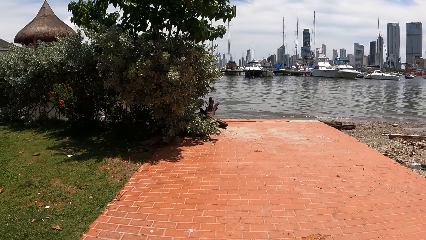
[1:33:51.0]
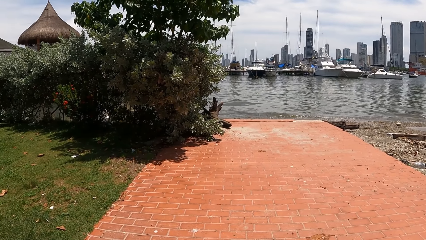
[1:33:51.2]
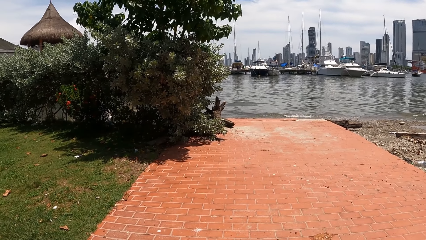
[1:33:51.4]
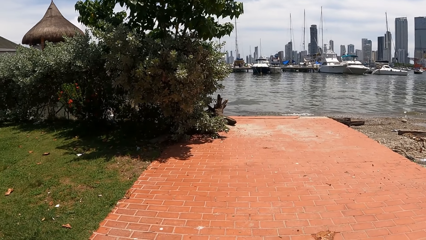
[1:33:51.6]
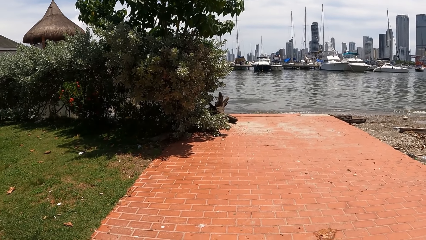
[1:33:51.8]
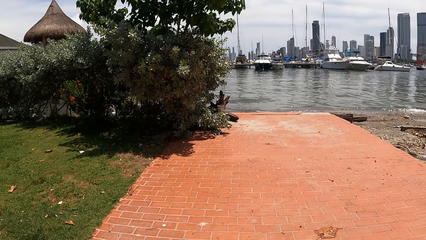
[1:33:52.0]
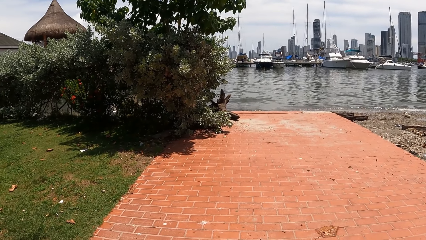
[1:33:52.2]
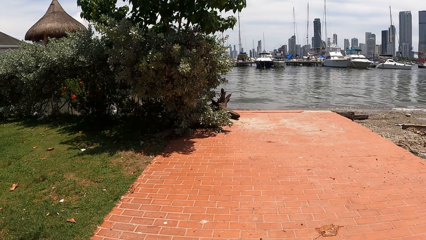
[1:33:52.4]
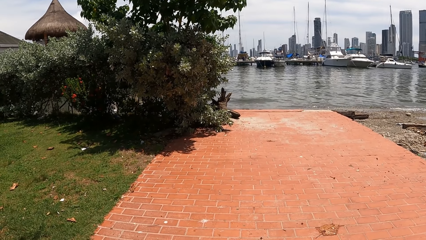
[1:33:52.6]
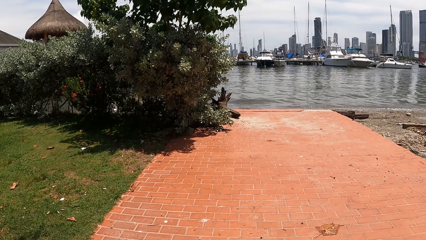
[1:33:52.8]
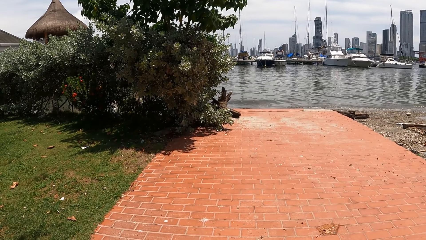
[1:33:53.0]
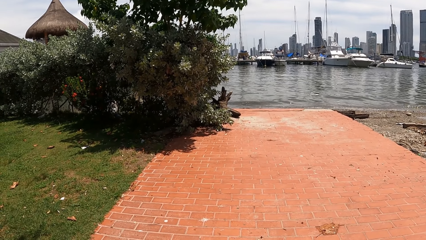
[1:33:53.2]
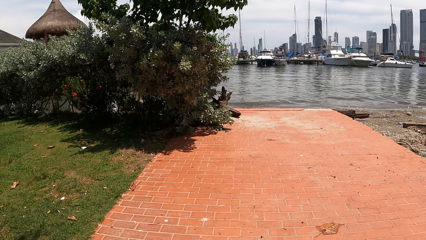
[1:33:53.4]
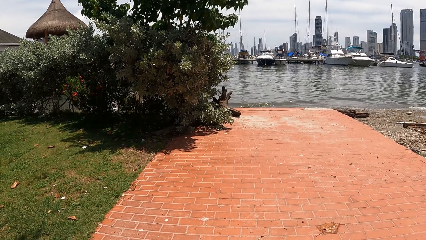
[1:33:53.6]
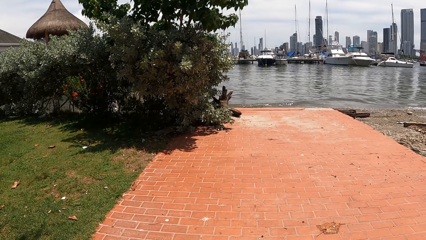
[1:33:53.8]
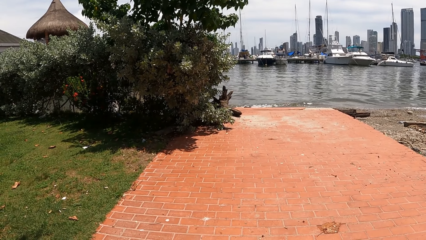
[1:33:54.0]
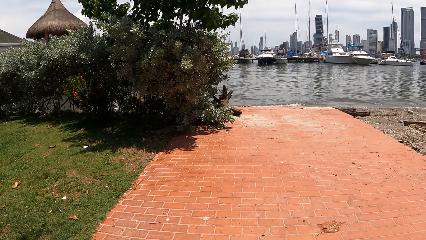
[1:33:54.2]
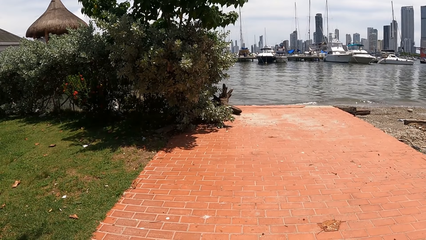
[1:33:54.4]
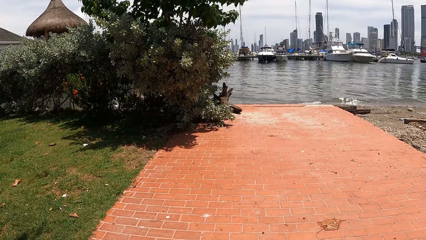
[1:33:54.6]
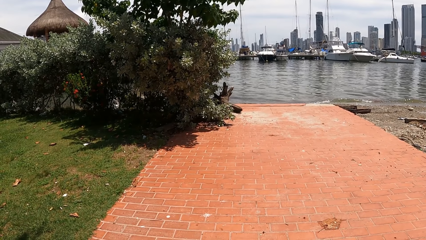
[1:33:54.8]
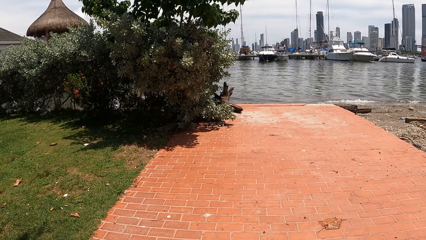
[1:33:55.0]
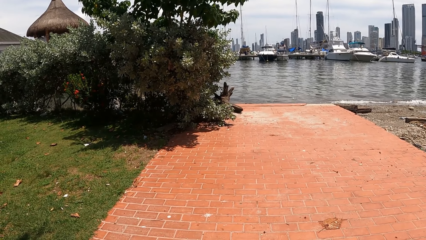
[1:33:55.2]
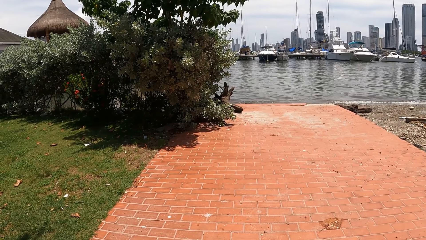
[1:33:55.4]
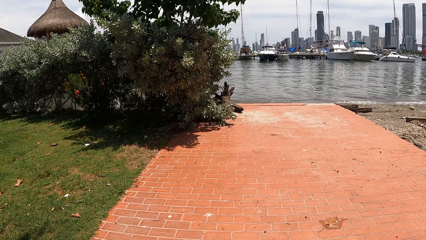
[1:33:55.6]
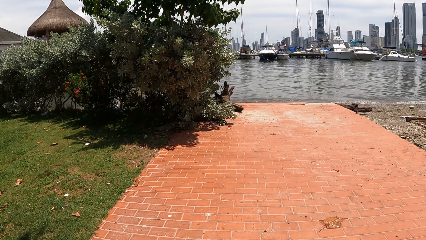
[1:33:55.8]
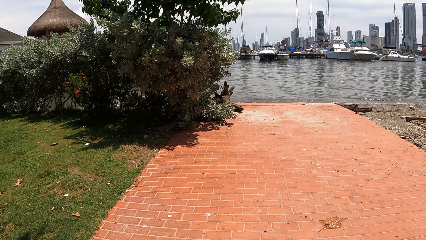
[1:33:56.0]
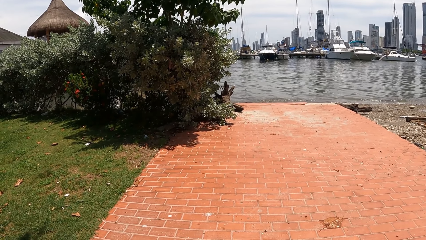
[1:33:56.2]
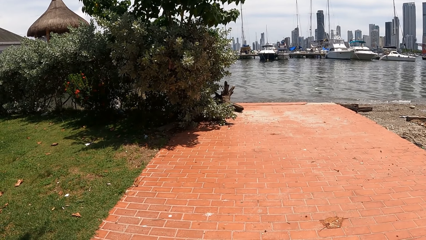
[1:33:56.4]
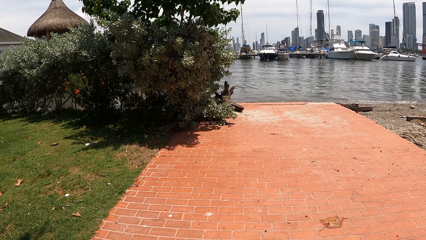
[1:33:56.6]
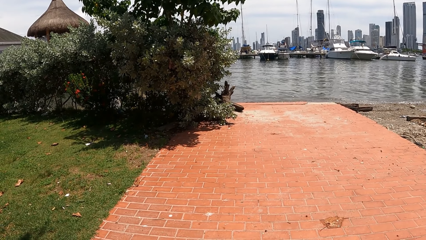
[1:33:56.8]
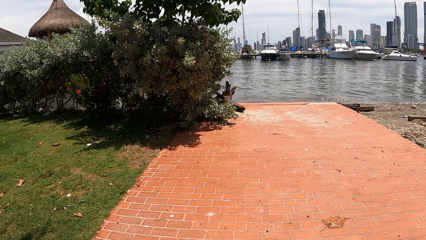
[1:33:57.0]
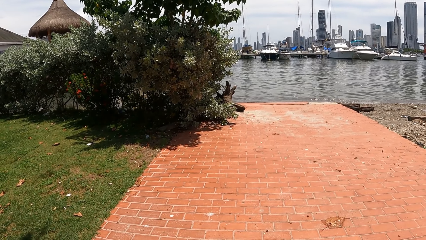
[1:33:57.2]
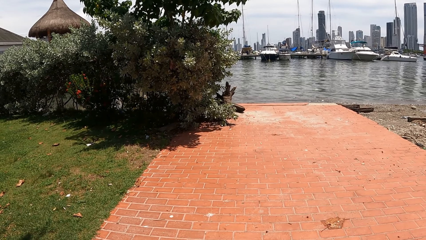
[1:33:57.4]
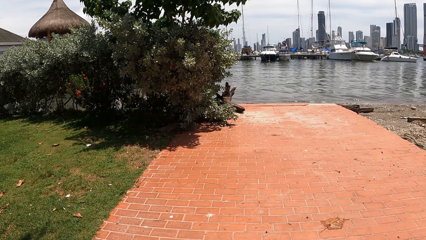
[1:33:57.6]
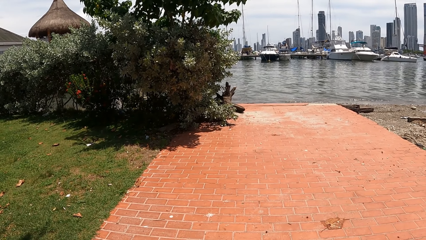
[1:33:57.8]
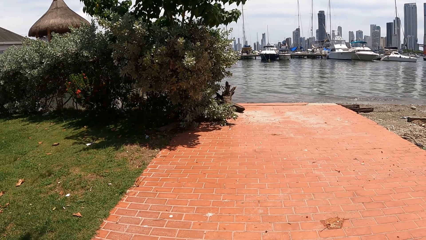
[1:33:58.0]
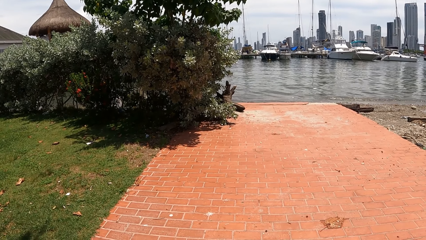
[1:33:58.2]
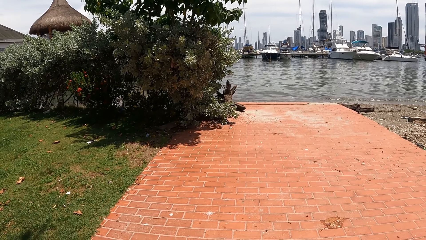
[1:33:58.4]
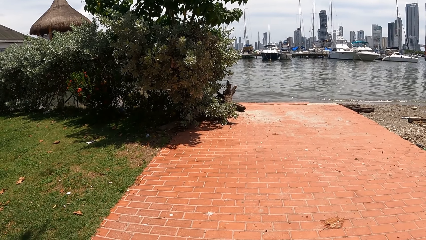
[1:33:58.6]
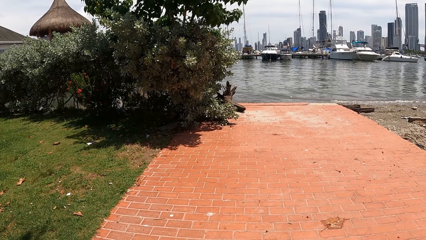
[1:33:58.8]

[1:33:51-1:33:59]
The camera wearer looks at water.

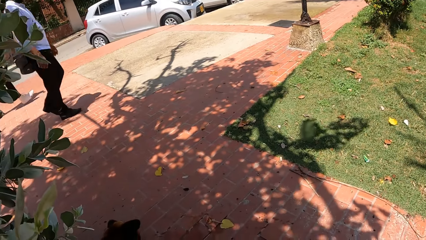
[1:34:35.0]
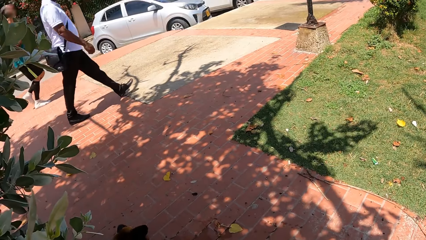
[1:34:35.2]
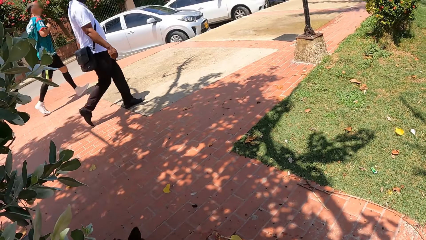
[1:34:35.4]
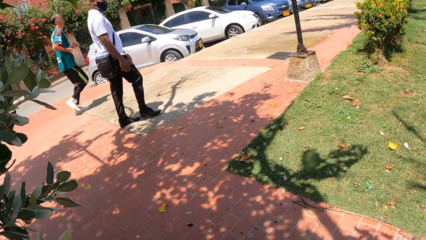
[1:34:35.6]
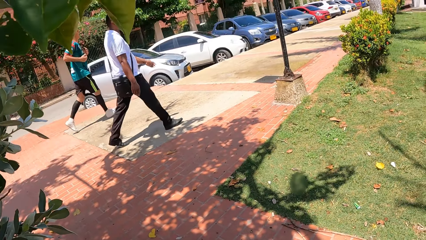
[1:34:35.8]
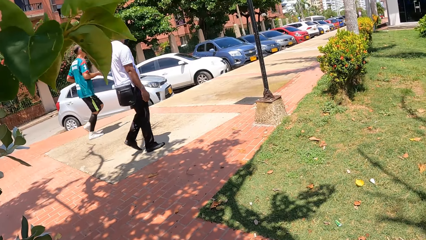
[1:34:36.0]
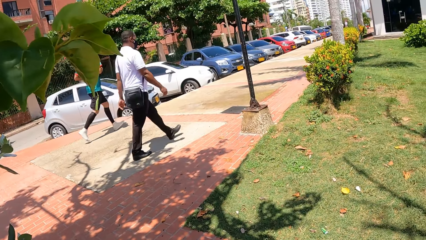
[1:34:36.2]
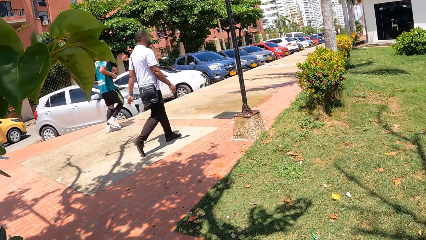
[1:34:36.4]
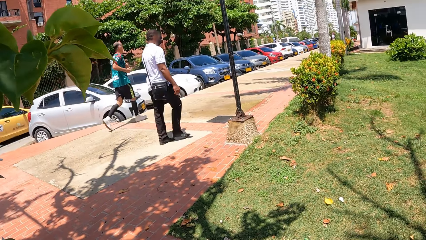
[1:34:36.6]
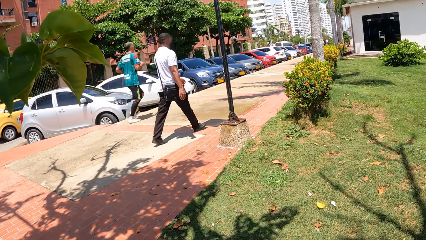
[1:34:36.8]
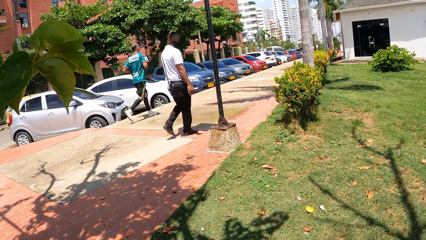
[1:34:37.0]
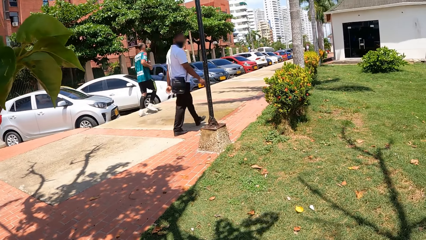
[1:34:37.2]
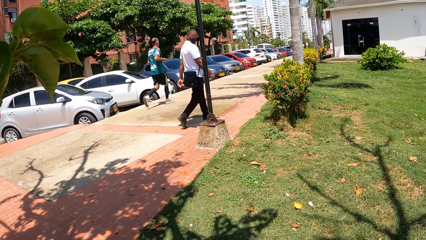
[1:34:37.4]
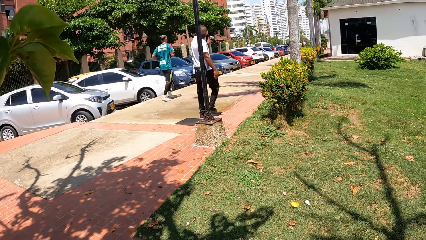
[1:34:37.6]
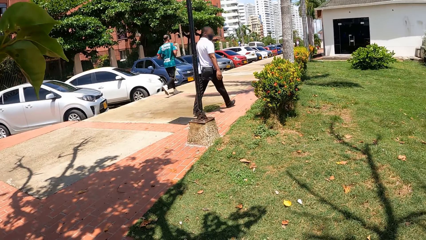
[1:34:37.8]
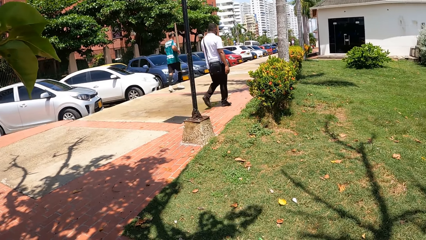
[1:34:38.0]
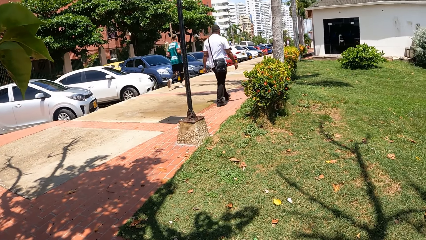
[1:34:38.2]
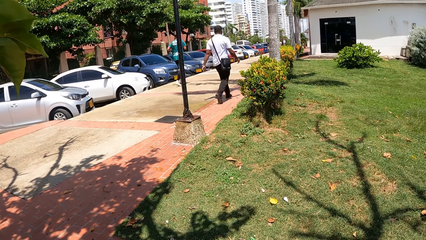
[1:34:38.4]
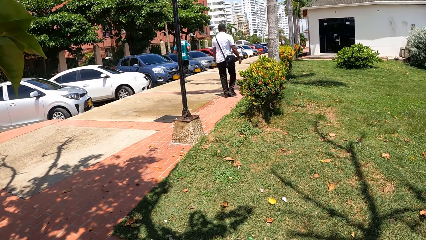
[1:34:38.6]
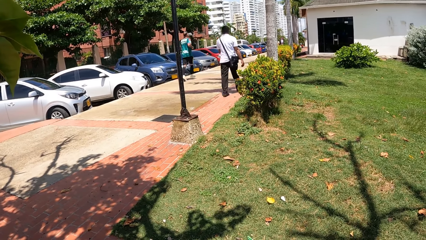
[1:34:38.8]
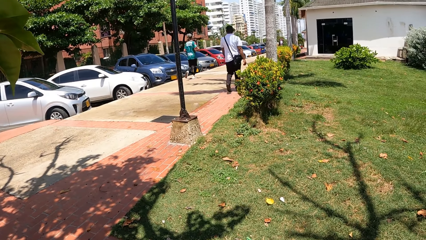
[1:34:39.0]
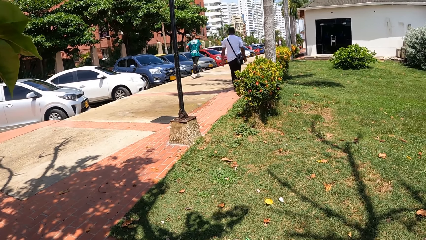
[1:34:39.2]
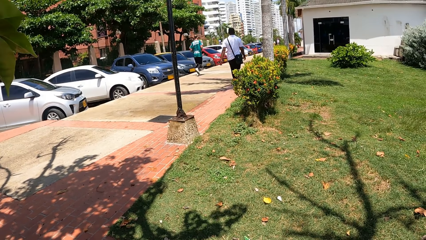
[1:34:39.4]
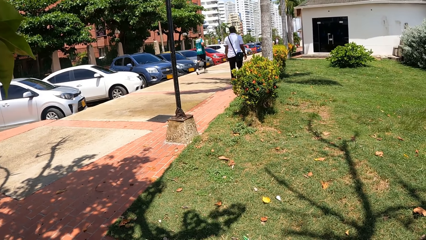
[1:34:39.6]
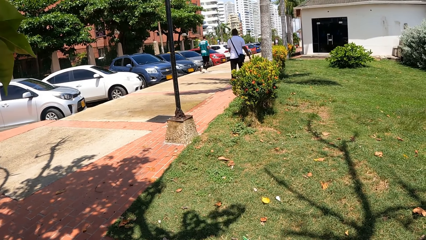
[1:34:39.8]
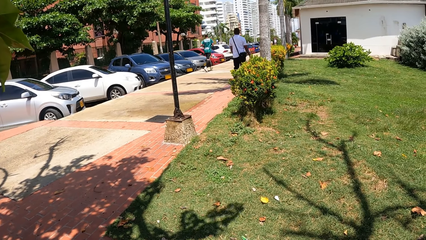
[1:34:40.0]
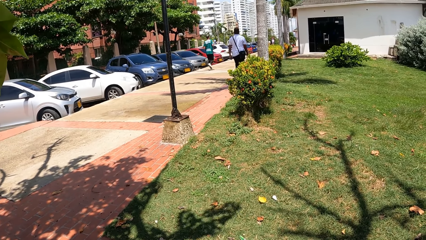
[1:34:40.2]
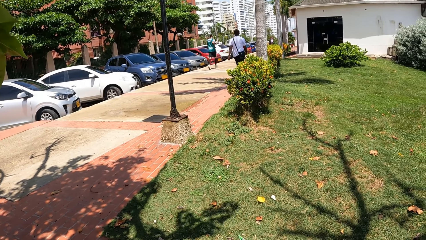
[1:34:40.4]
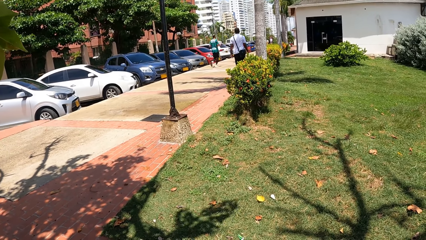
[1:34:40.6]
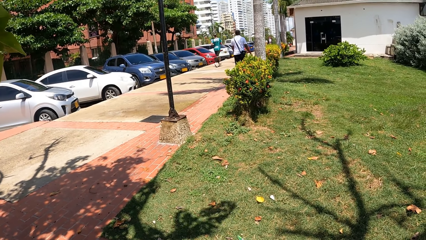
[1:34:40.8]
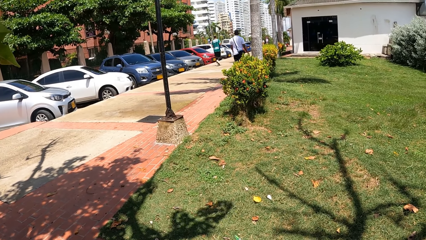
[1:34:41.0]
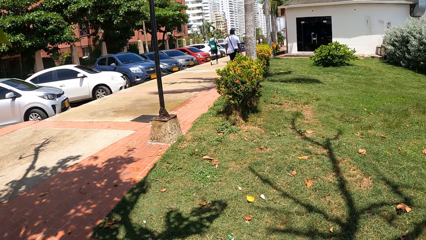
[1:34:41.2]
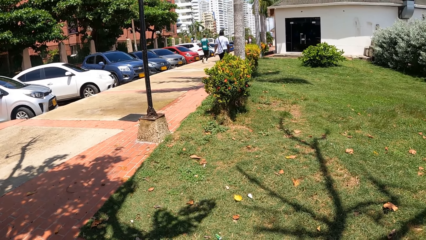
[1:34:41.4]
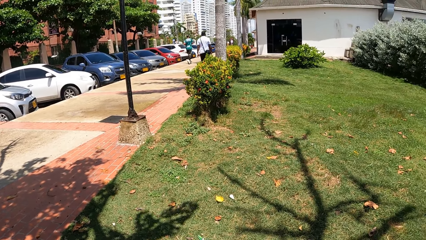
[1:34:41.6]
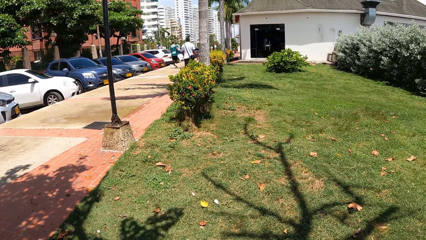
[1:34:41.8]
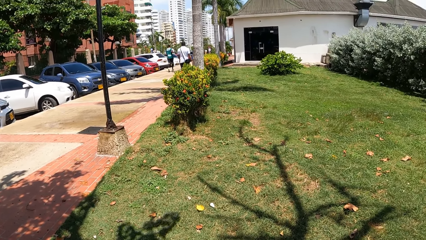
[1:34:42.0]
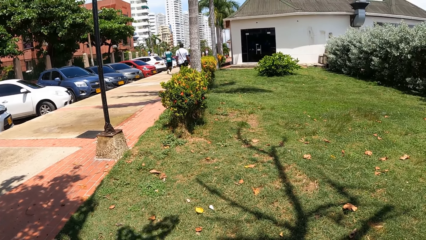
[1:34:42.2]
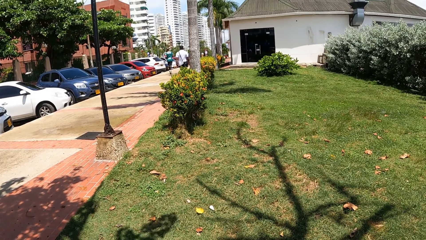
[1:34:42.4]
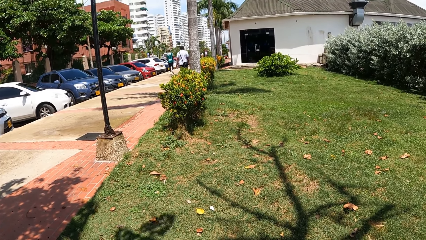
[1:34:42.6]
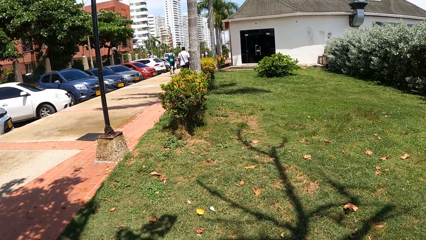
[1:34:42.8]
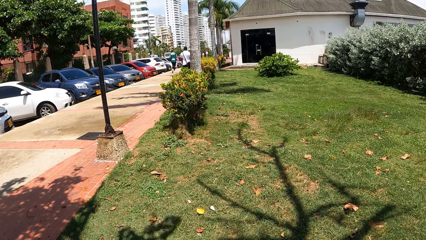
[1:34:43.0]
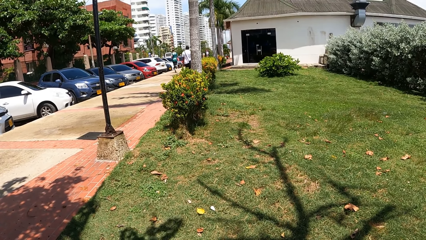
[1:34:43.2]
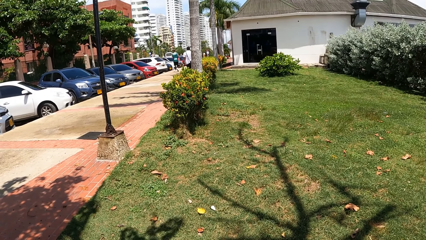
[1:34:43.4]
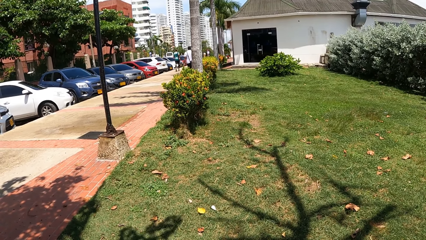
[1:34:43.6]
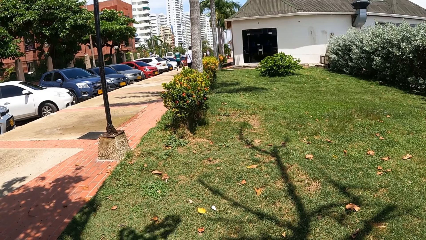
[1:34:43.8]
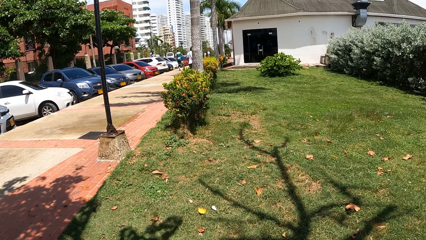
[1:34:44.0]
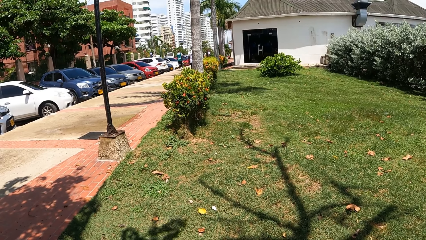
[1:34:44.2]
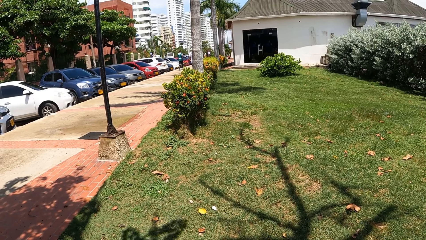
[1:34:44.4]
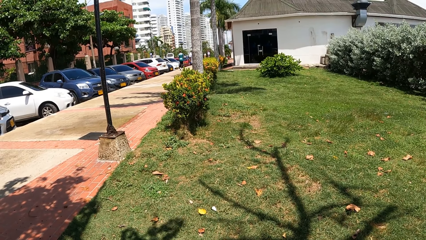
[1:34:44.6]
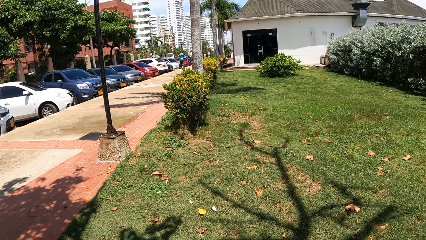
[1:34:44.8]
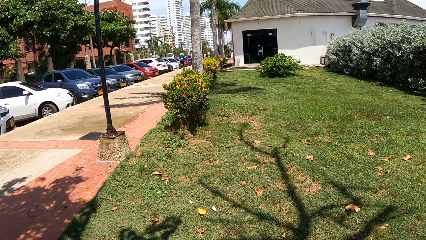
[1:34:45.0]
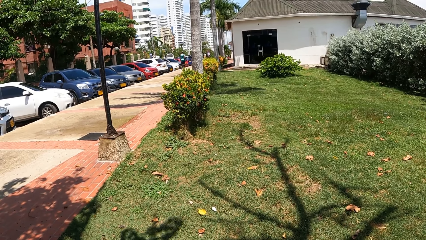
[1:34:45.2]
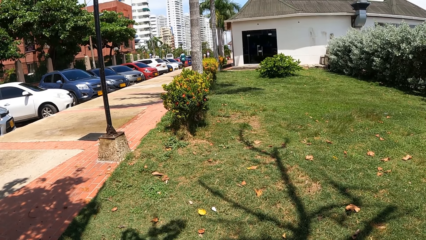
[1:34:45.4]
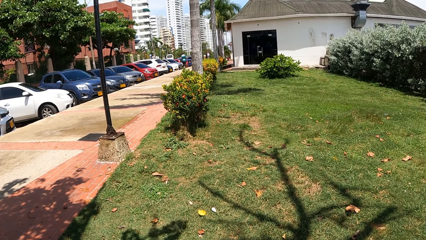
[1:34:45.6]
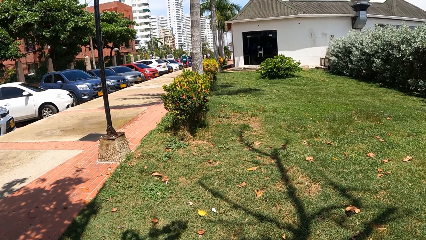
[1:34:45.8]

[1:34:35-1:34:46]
The camera wearer looks at the people.
